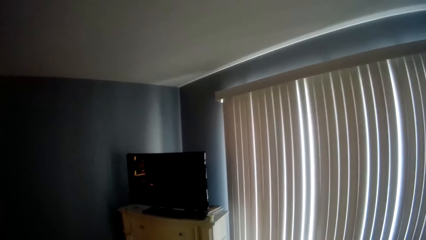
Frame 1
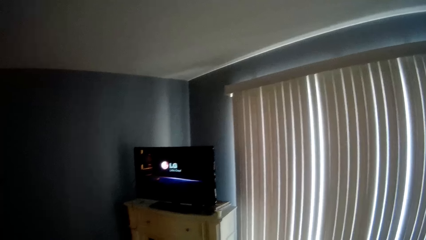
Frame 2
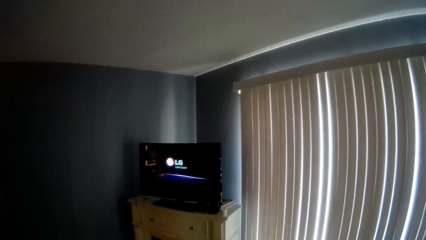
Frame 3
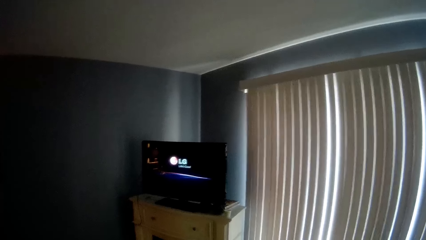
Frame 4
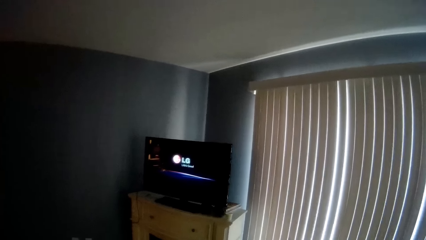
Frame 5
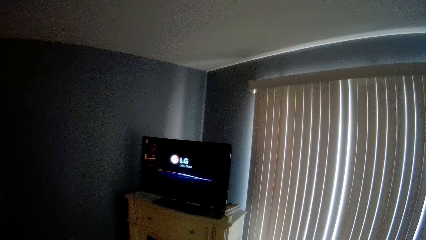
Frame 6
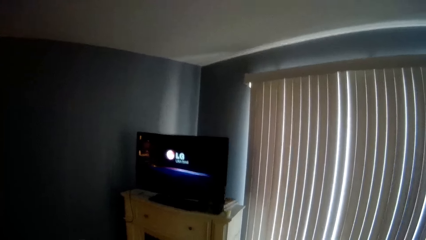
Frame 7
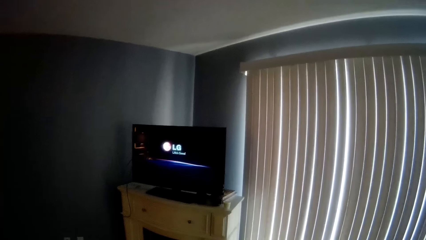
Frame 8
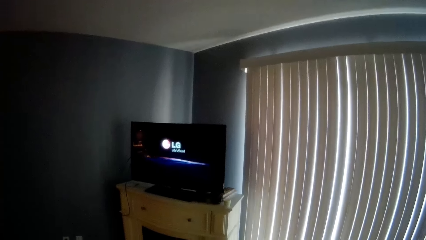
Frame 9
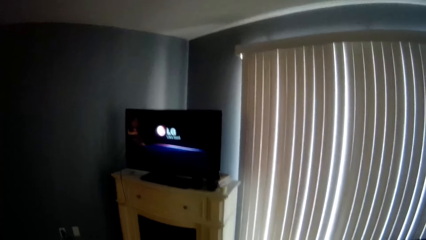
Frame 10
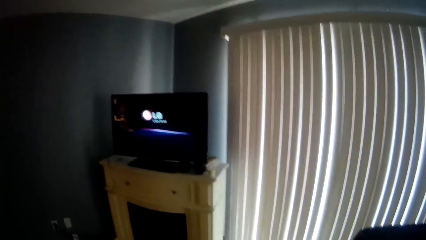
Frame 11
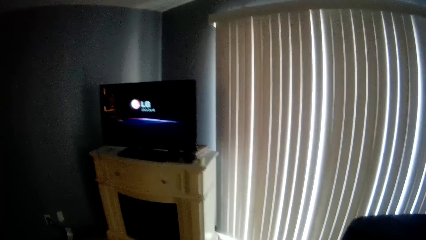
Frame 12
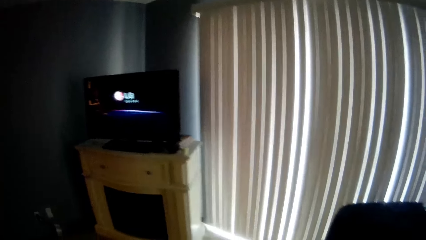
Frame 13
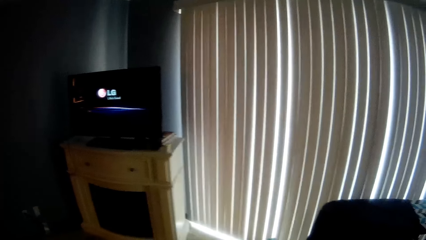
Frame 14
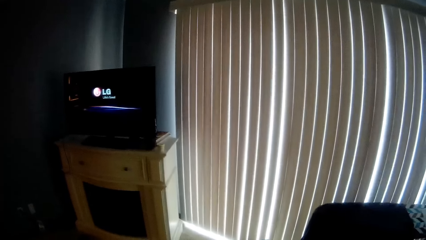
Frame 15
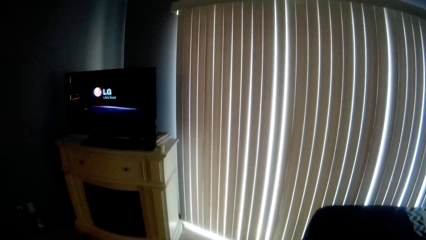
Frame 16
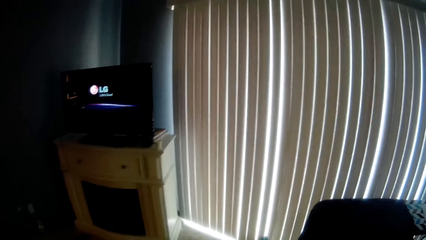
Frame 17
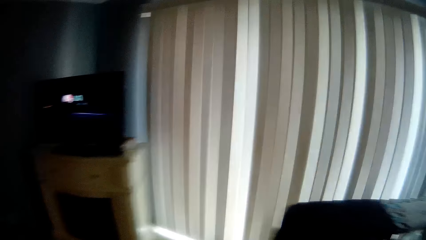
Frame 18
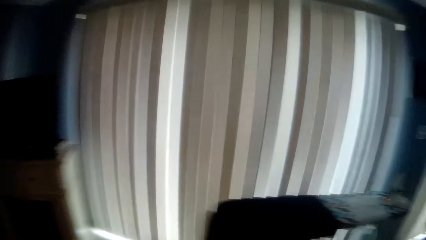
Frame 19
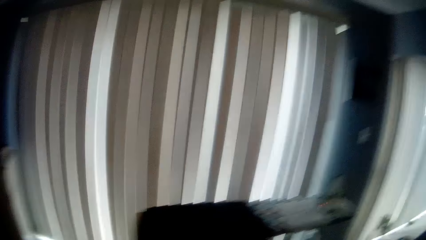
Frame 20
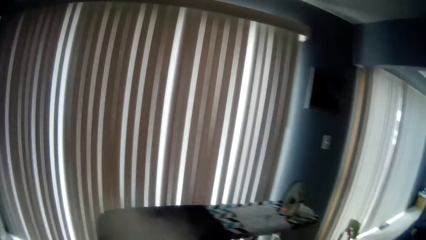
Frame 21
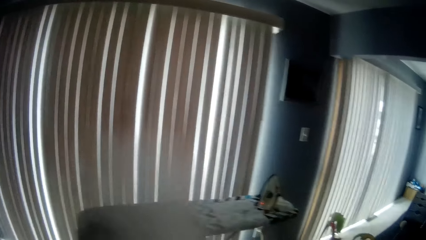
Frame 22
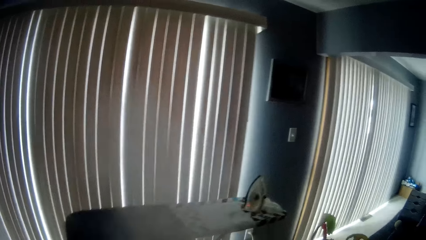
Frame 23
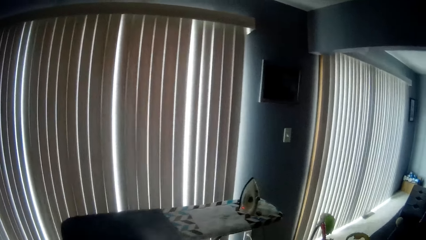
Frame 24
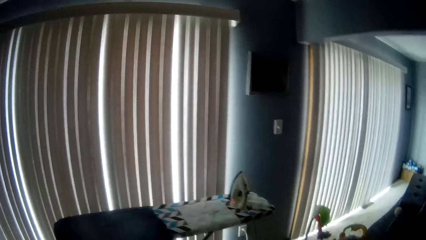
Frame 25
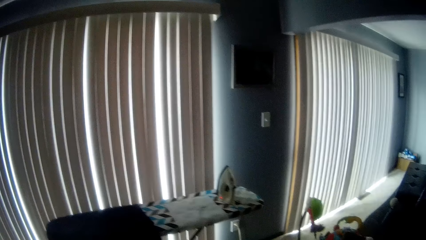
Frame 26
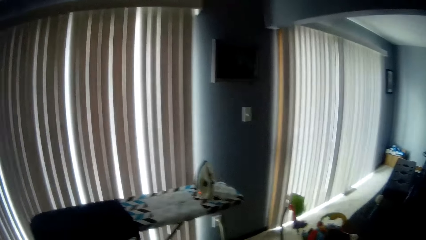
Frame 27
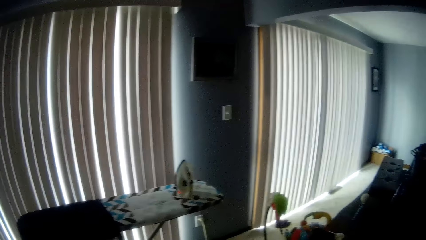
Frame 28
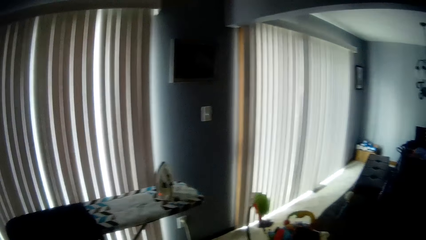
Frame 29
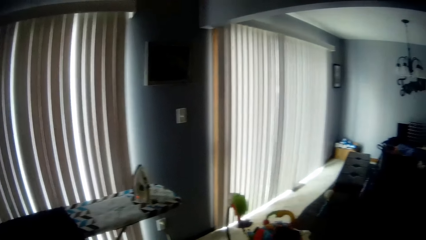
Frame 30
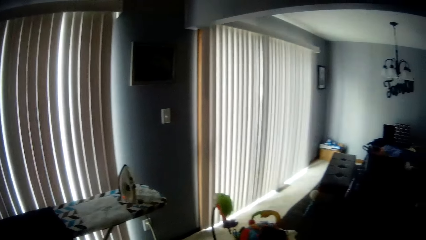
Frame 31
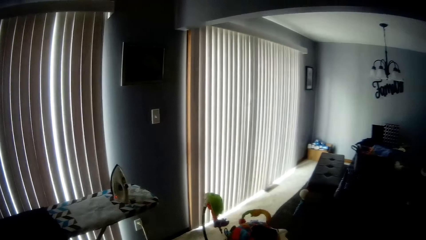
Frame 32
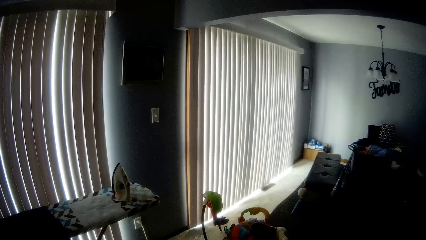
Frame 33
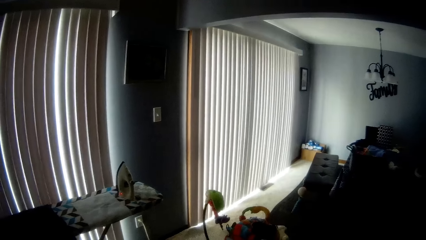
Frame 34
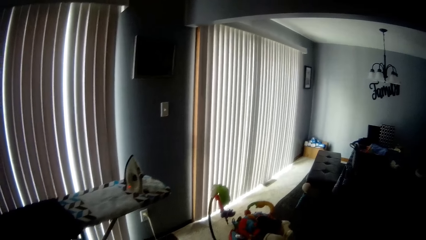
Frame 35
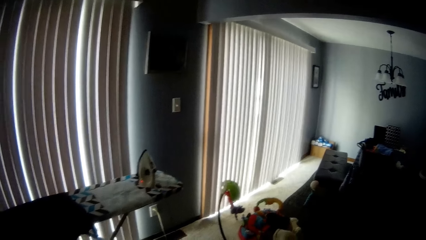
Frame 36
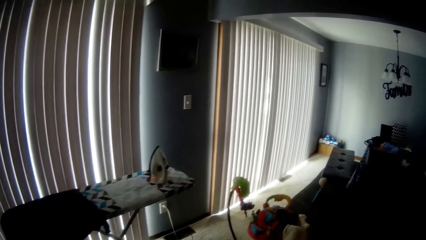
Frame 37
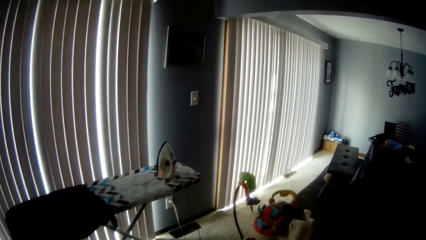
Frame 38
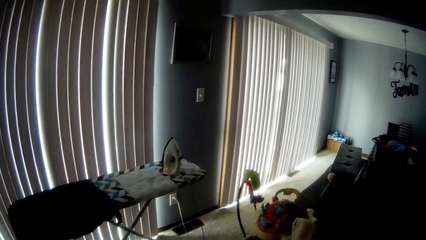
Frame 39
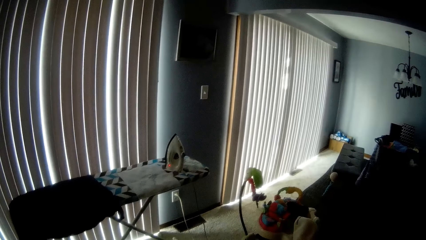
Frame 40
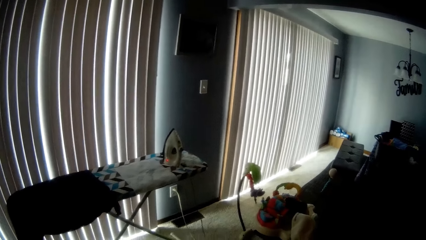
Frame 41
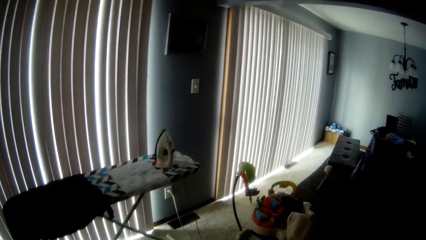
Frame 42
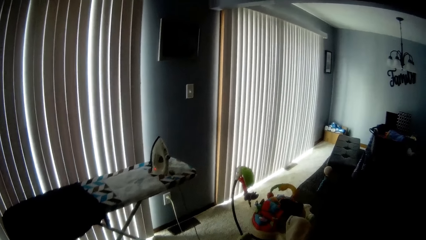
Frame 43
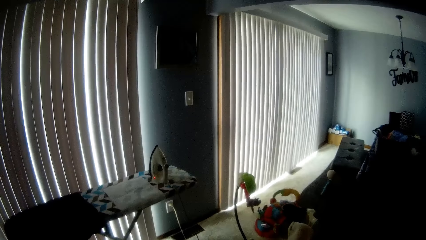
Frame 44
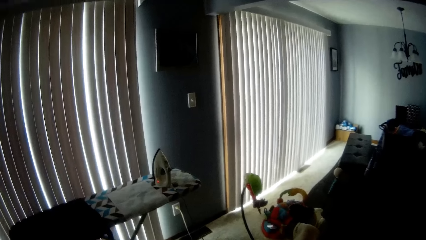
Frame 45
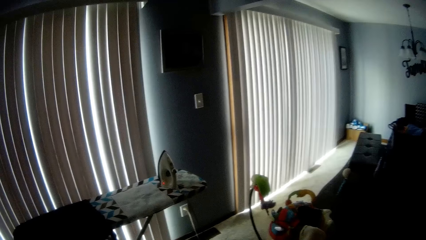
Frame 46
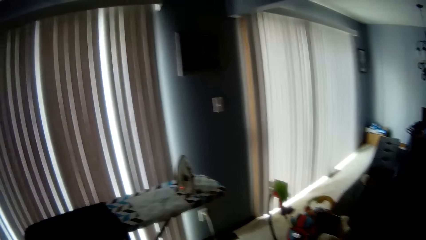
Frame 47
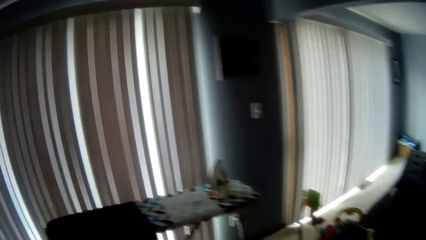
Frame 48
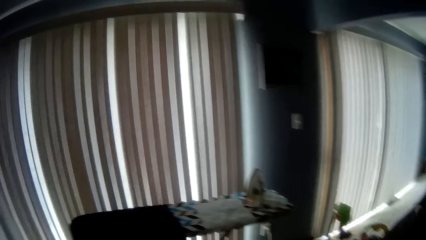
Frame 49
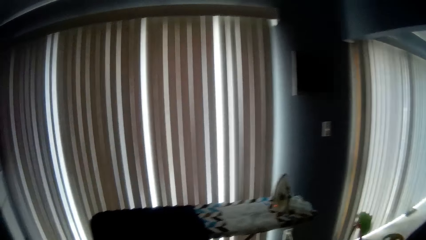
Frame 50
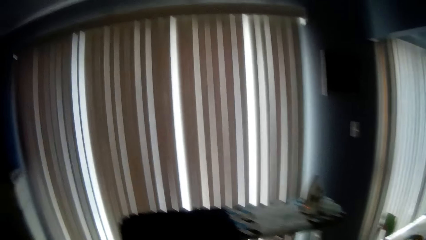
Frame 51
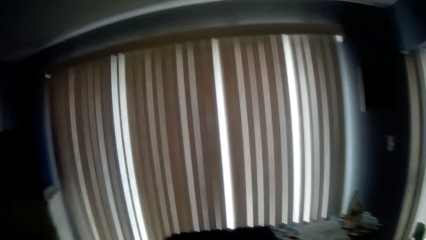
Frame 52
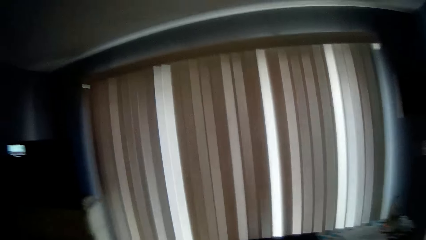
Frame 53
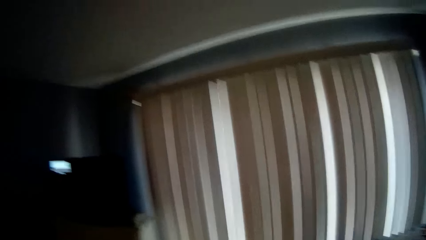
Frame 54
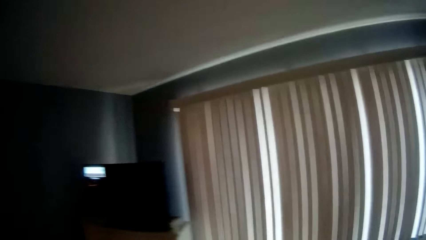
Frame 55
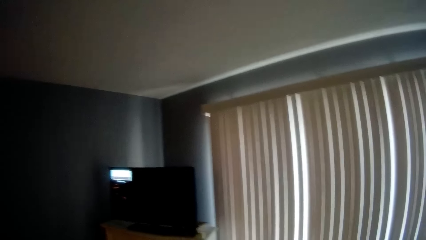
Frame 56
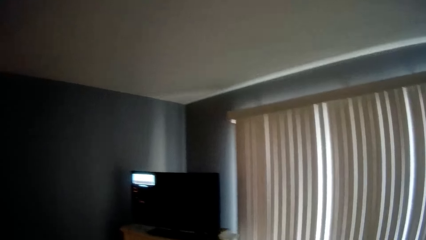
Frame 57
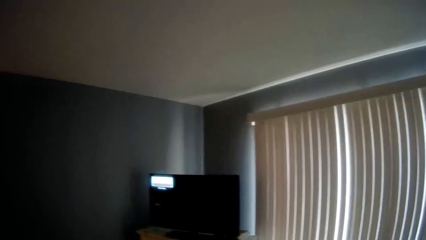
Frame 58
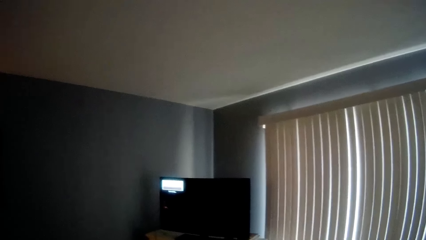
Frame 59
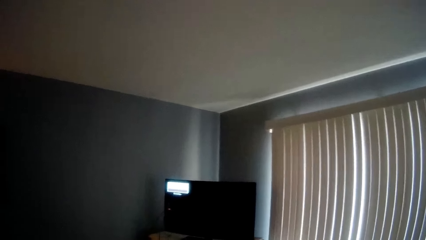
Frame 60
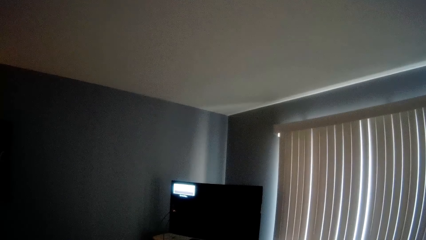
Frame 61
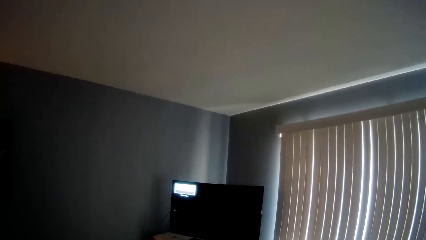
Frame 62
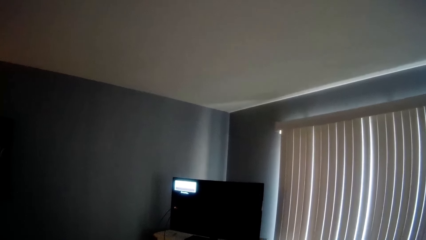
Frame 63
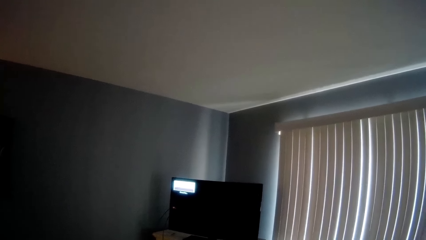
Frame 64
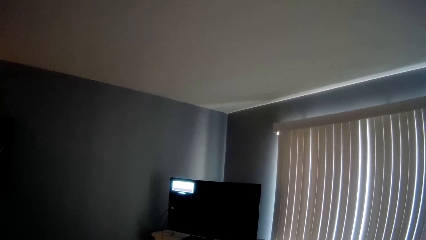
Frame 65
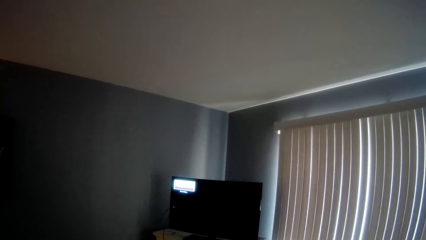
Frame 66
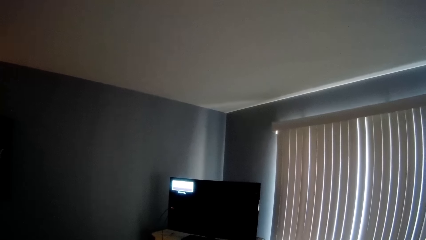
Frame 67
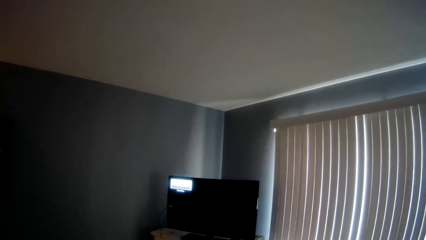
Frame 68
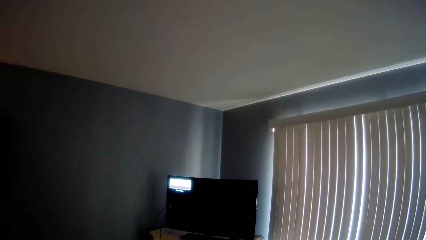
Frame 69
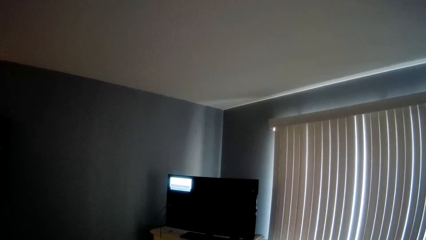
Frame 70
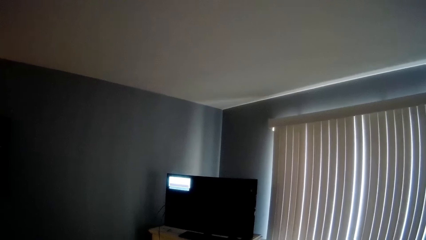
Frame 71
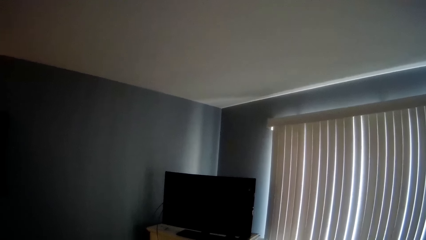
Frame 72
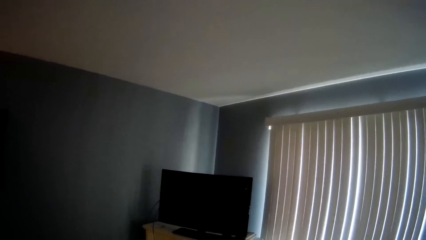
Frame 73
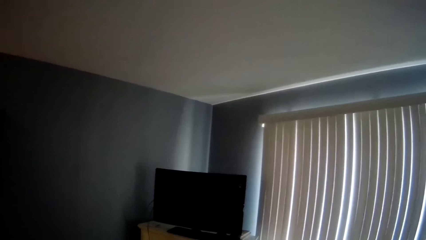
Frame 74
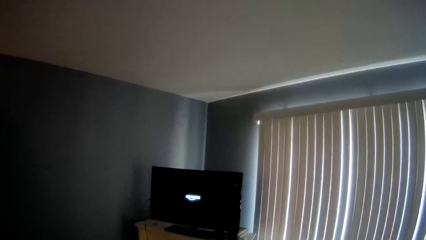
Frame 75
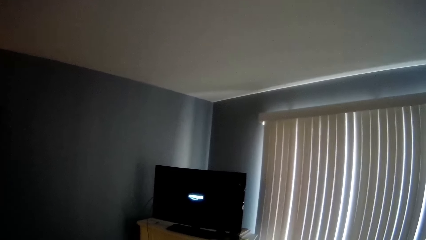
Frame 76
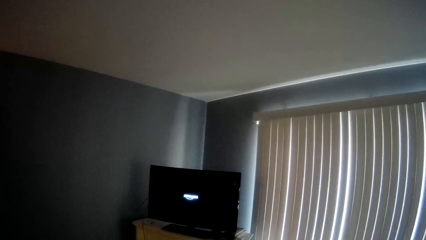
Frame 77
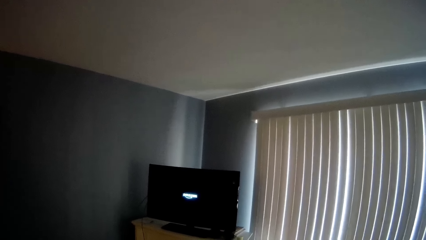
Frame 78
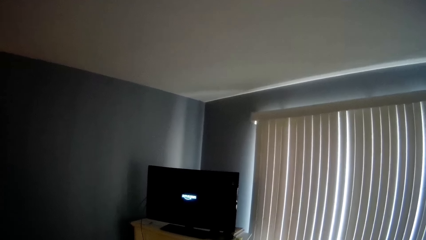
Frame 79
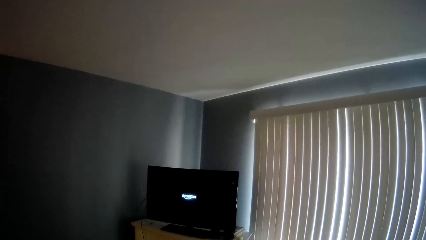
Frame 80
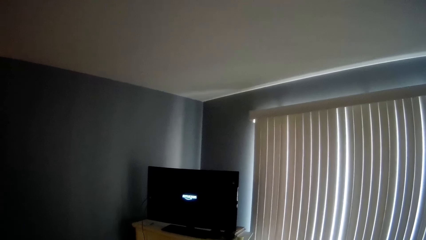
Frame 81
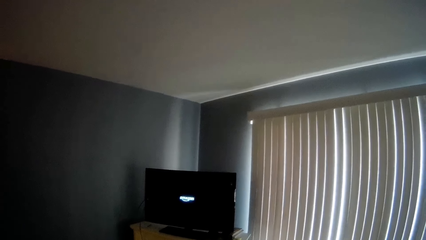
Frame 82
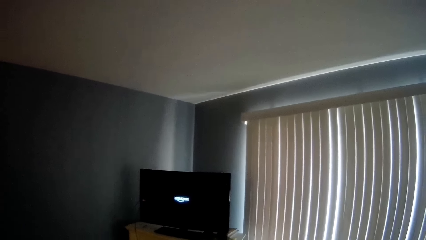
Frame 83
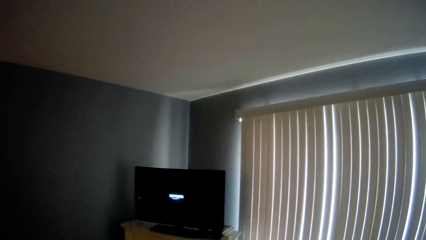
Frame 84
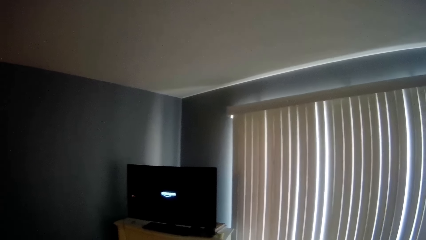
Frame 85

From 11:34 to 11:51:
The camera wearer converses with a baby. They talk to a woman. The woman responds to the camera wearer. The camera wearer talks to the baby.
